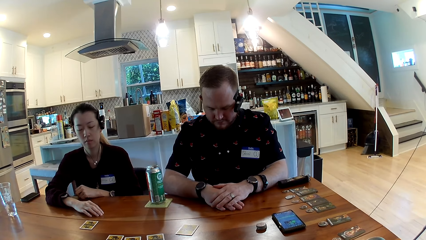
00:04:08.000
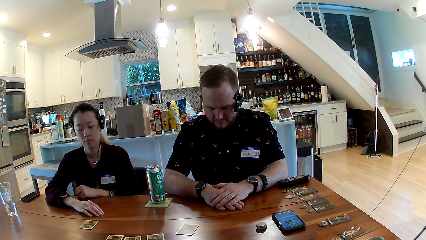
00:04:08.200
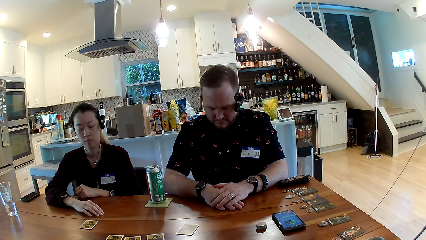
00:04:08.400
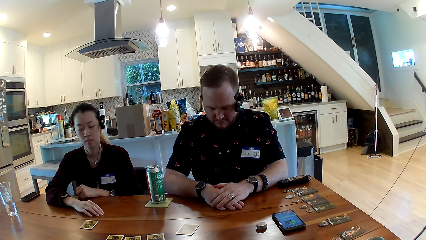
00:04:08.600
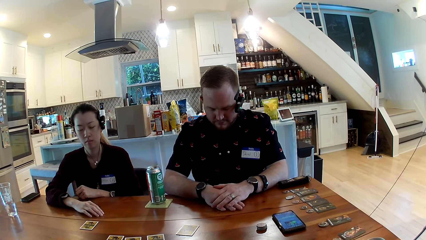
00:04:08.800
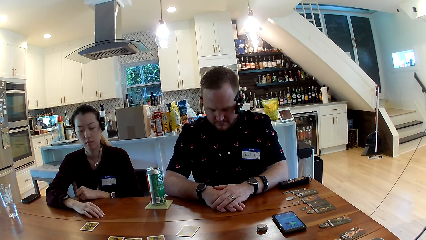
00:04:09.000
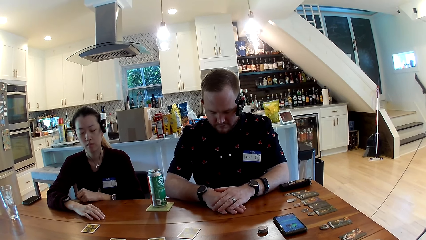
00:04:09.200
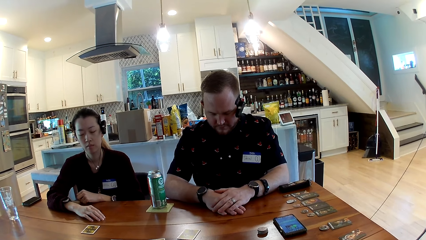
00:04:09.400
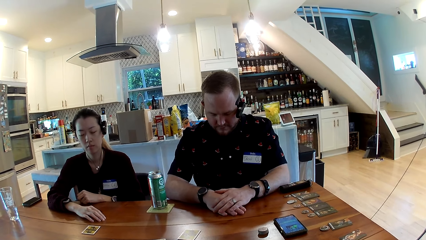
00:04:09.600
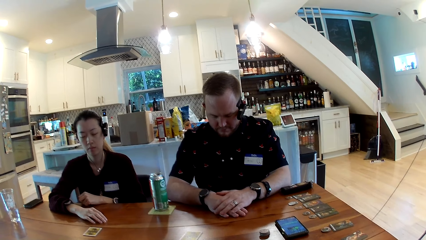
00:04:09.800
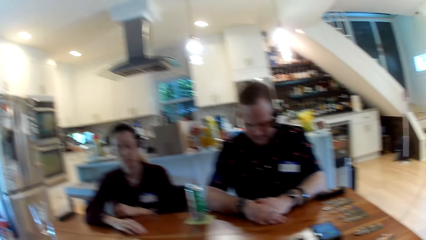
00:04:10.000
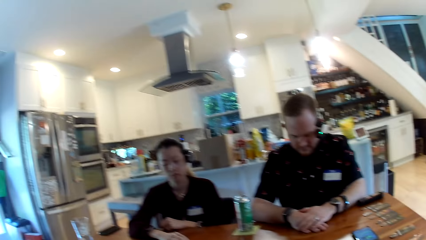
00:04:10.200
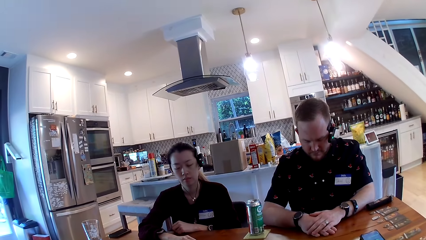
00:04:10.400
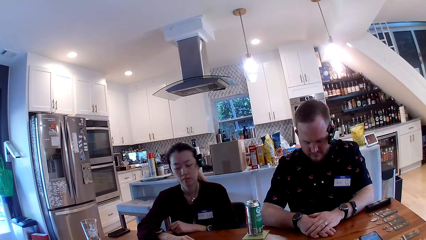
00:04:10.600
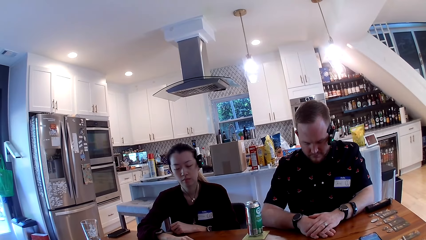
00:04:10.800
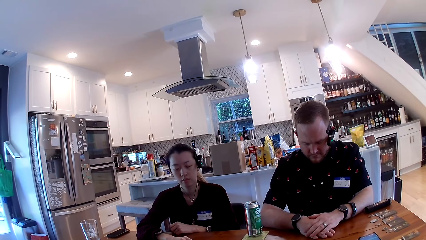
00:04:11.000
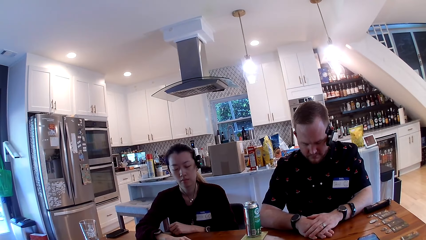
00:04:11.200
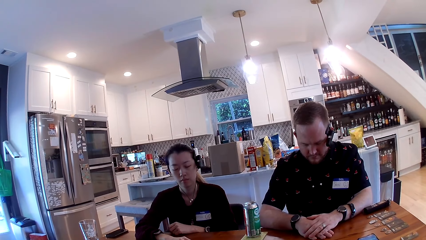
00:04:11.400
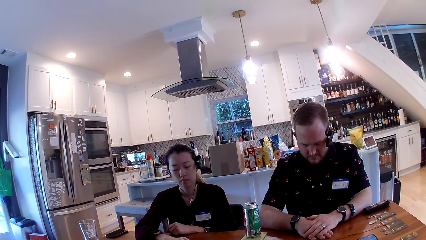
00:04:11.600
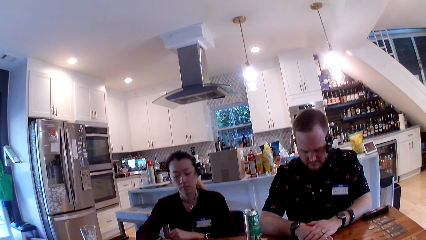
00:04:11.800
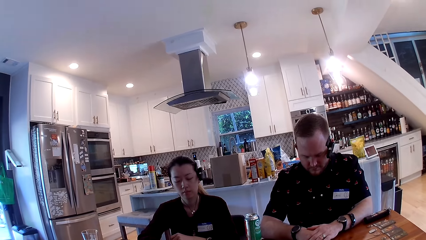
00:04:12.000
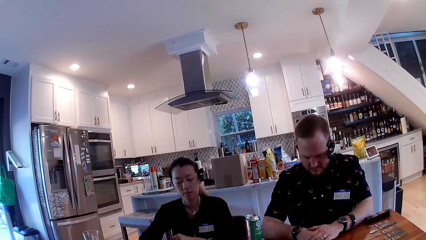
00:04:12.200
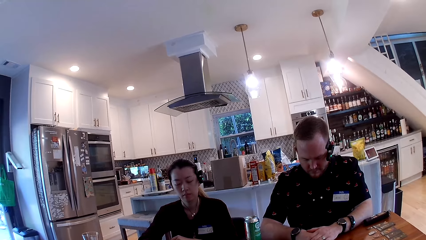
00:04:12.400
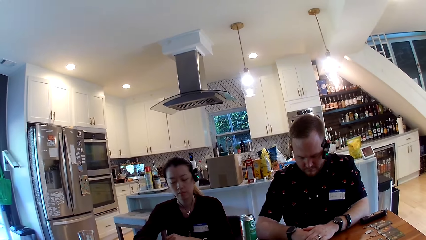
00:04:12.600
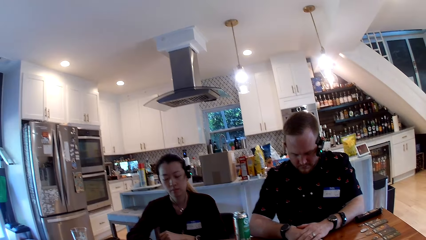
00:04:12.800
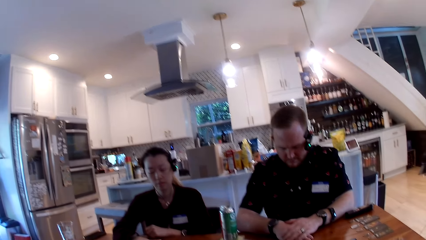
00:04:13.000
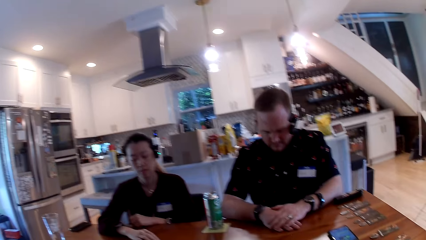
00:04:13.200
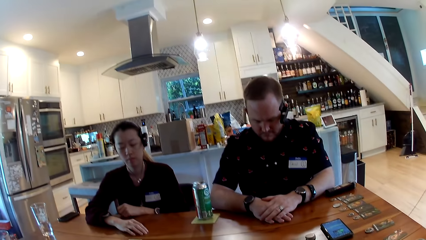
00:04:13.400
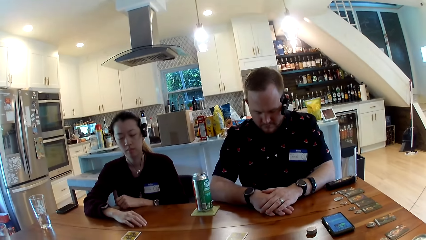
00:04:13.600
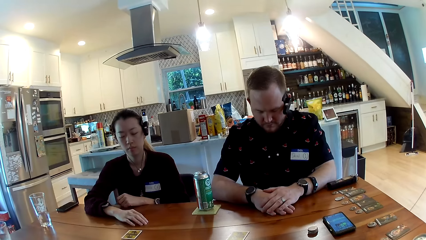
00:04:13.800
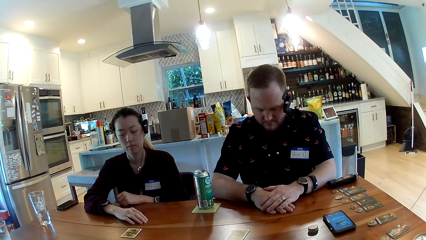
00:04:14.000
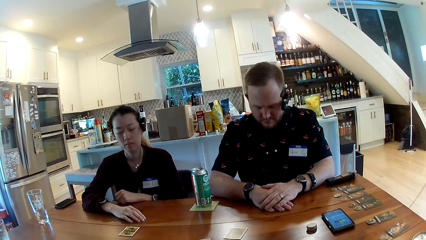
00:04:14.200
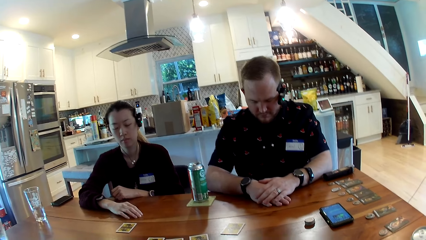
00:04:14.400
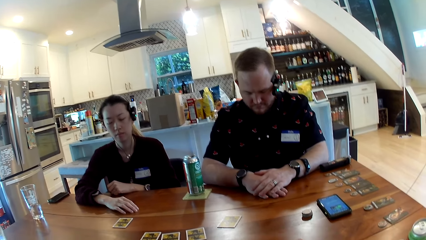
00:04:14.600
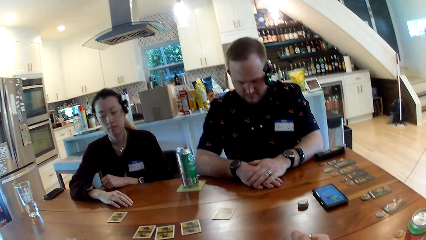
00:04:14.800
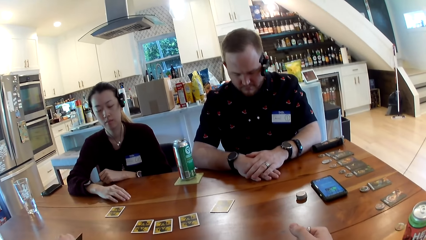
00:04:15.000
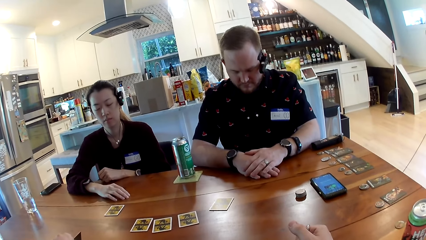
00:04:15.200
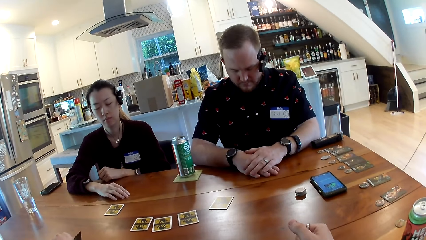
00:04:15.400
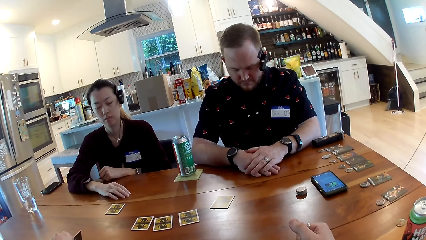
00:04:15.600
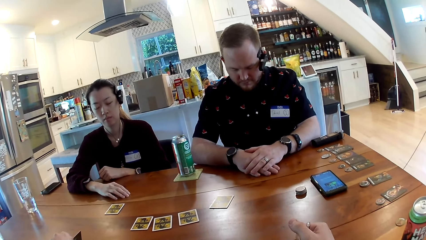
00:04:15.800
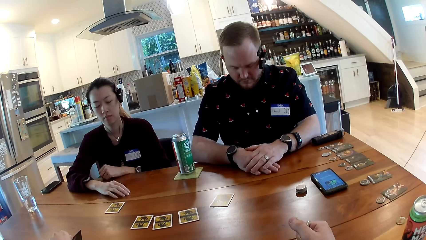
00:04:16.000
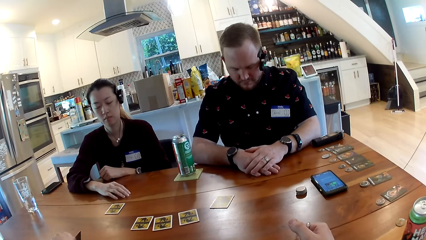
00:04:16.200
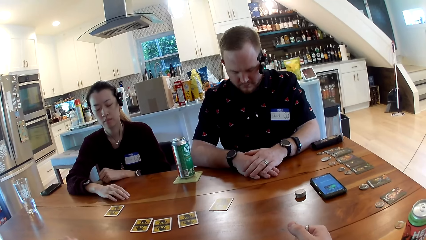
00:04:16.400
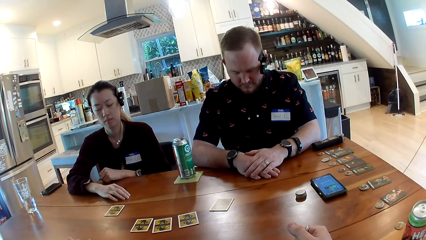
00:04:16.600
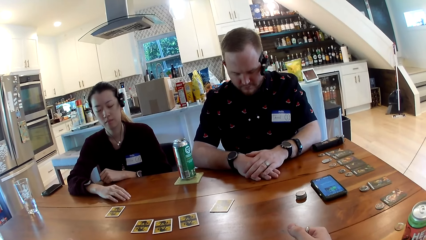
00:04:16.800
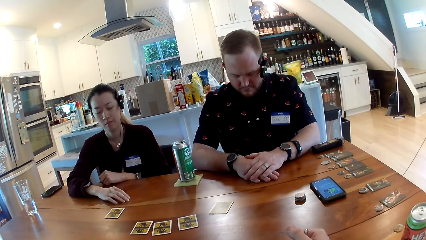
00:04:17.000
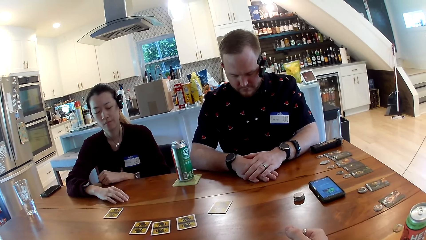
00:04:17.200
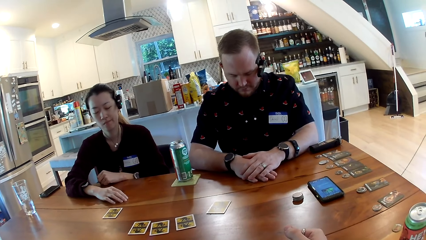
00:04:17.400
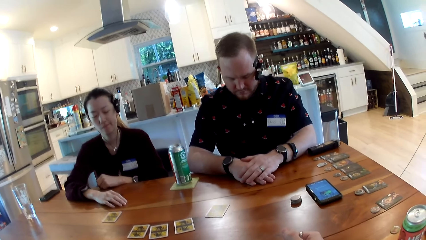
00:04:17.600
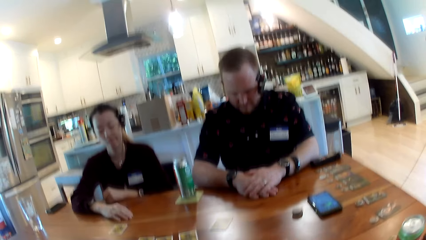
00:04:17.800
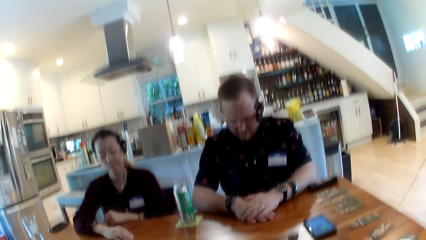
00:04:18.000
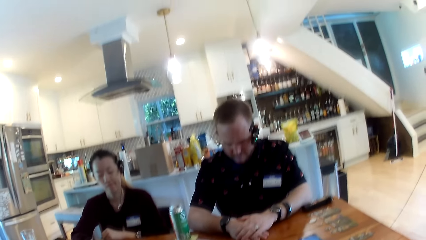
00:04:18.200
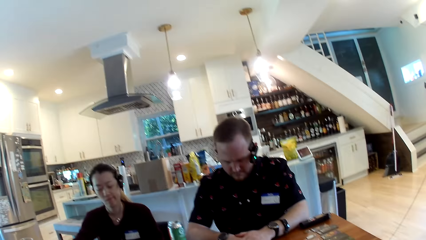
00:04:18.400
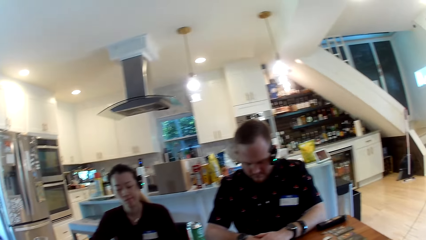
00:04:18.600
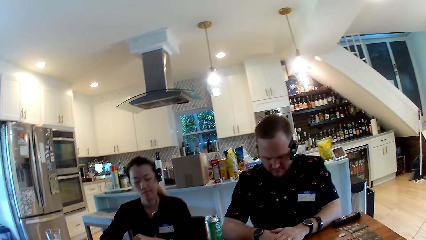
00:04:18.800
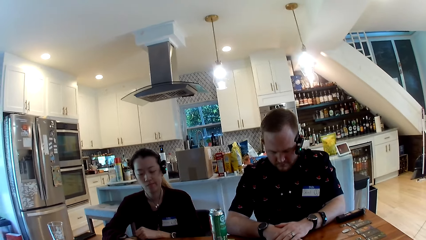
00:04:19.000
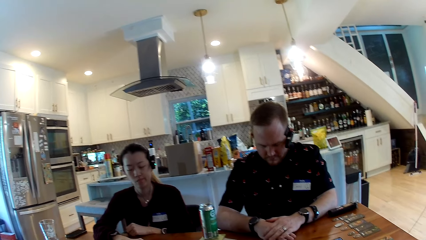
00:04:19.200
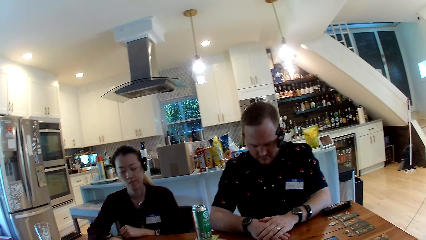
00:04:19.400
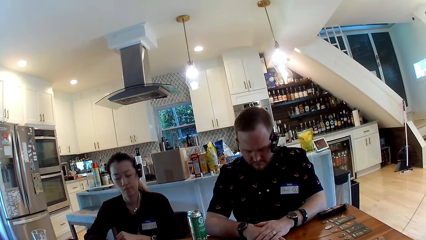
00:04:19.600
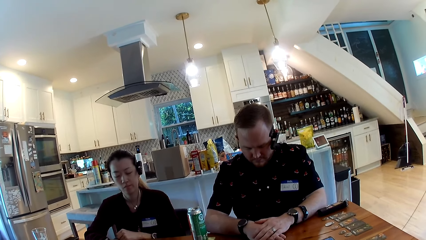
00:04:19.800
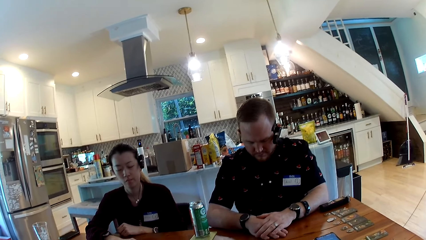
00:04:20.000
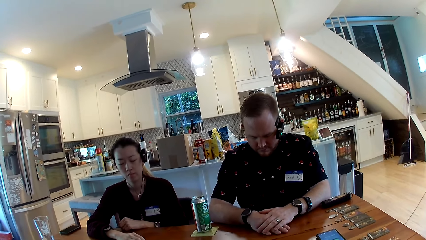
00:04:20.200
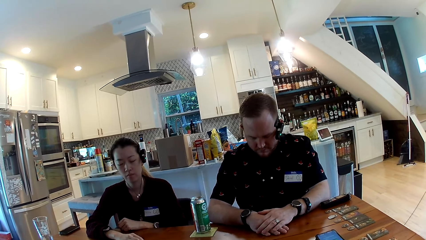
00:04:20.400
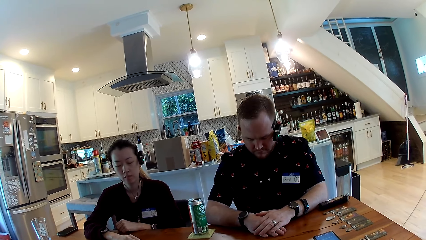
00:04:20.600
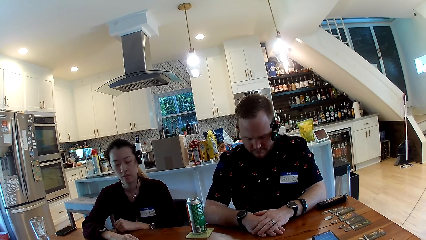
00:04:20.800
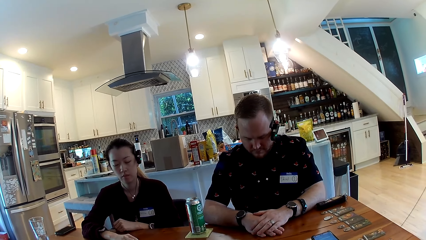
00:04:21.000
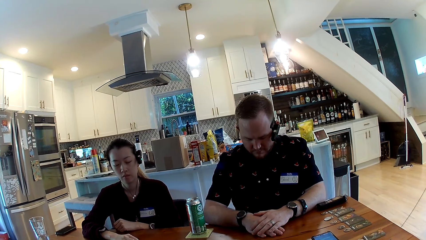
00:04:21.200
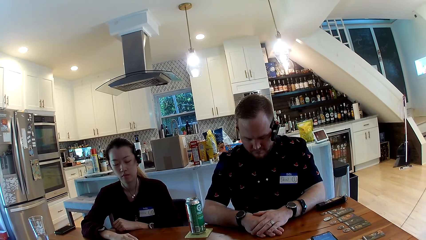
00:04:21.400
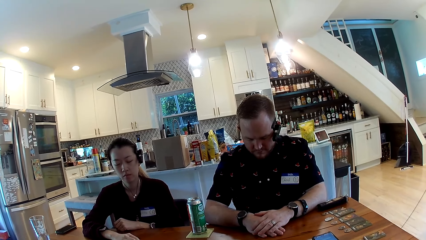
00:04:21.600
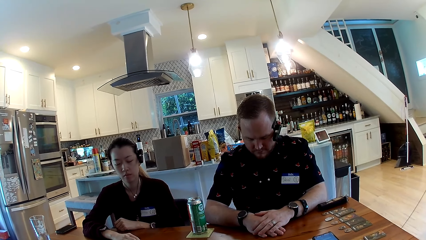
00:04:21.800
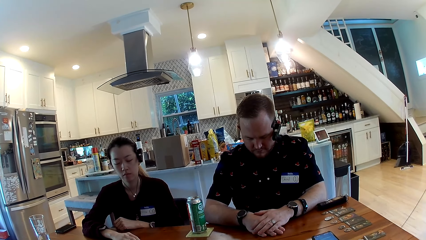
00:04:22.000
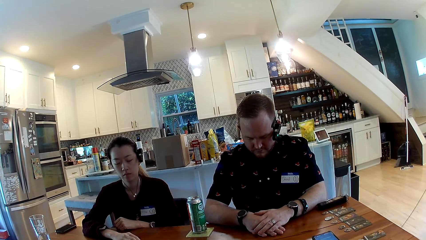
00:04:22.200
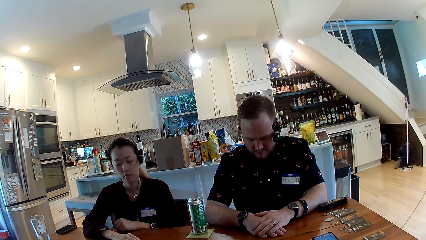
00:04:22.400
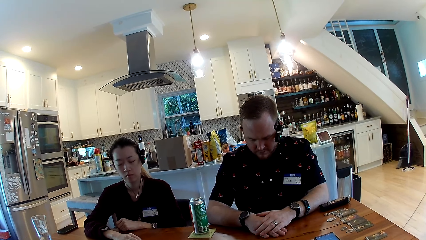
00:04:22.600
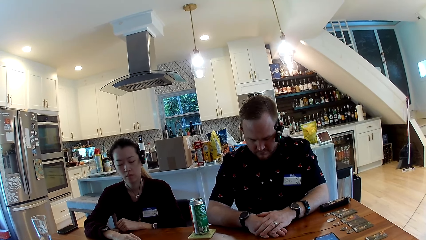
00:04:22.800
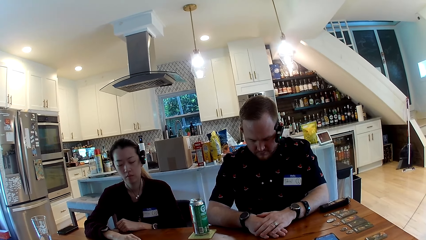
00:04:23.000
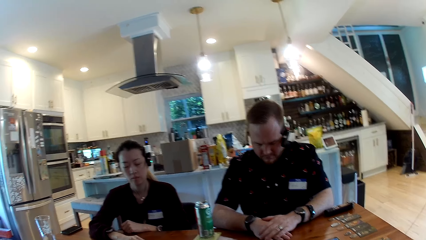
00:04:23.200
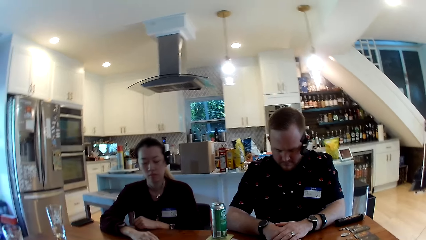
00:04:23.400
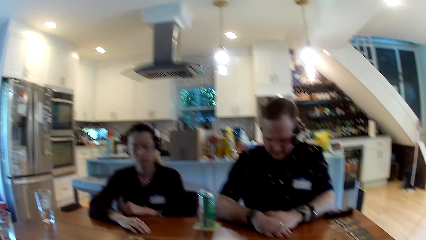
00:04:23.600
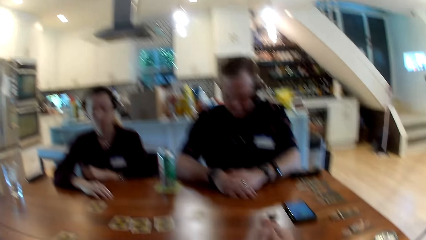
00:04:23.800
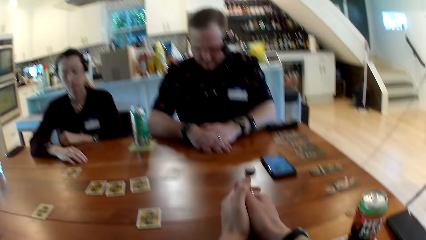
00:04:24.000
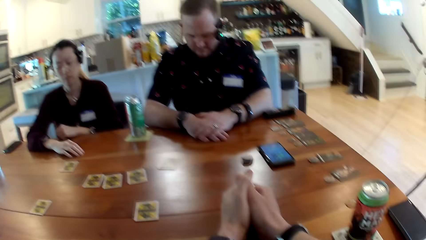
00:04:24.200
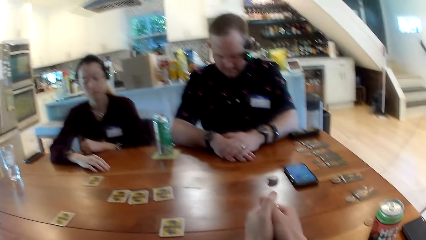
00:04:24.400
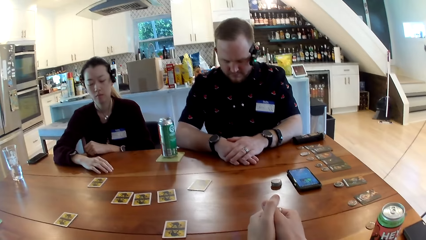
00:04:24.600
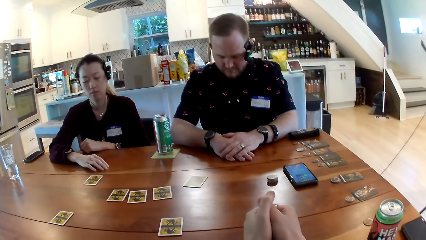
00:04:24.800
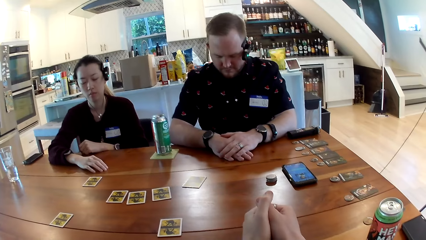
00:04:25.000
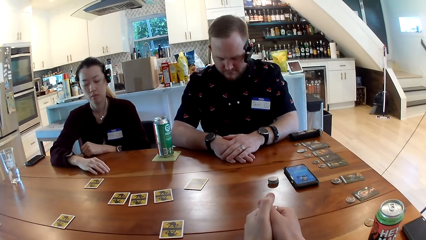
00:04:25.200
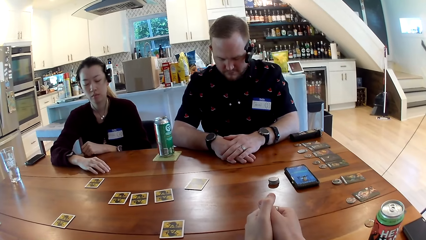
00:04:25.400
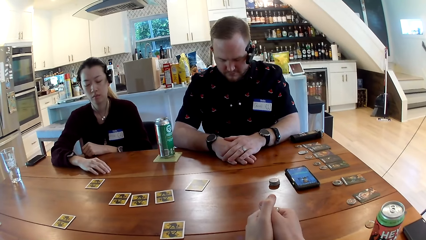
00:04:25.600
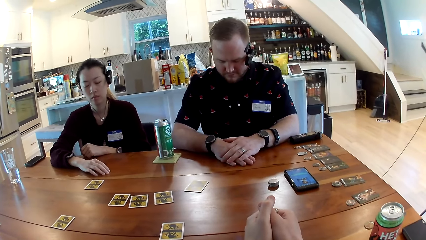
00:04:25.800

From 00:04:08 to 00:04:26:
The camera wearer turns the head. They stay still on the table. They turn the head. They stay still on the table. They turn the head. They stay still on the table. They turn the head.
